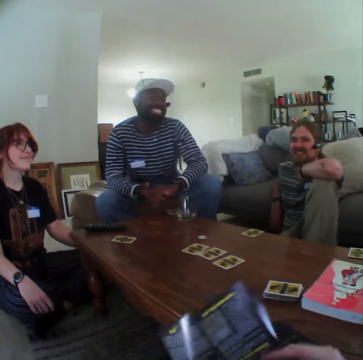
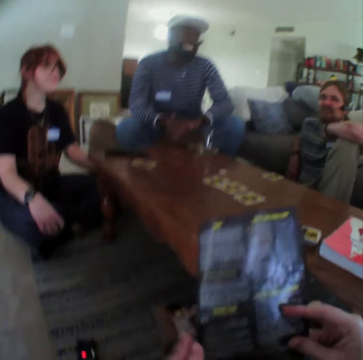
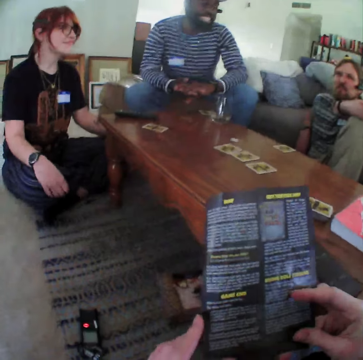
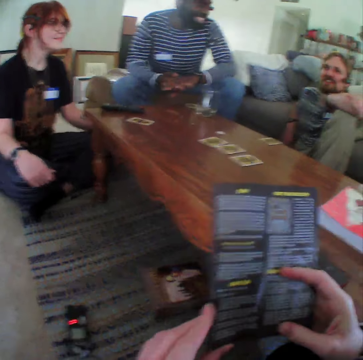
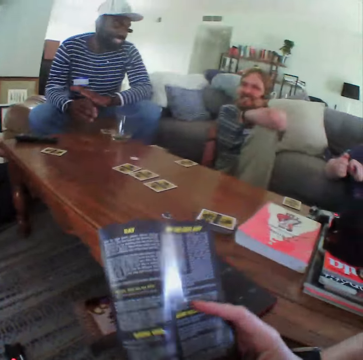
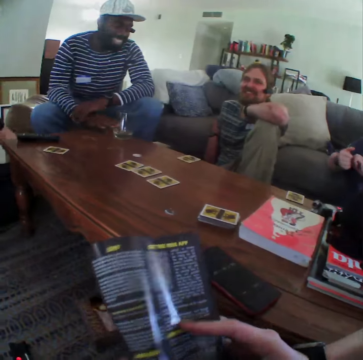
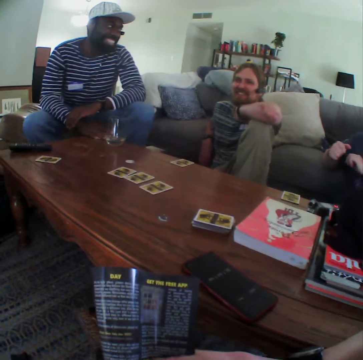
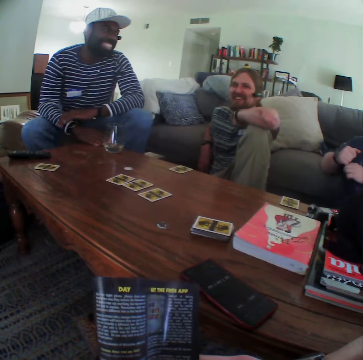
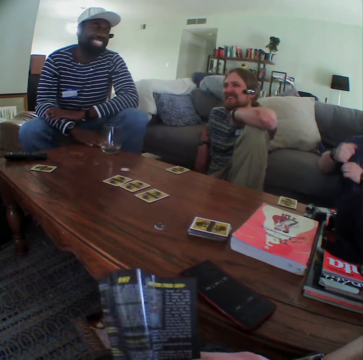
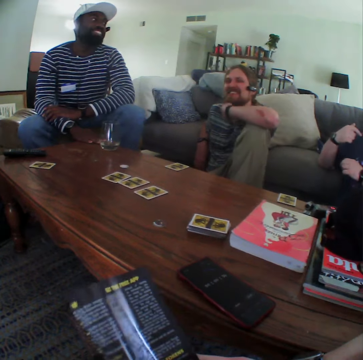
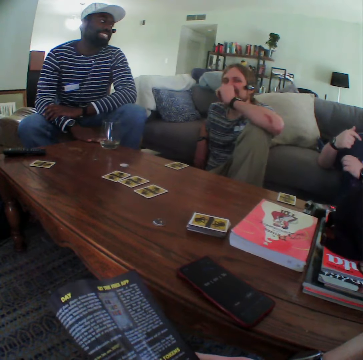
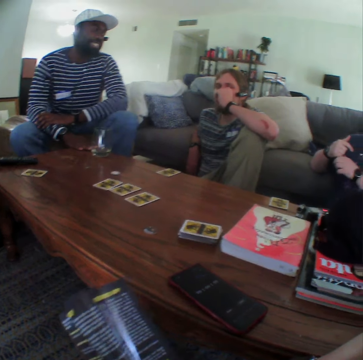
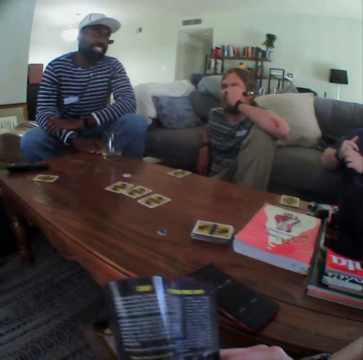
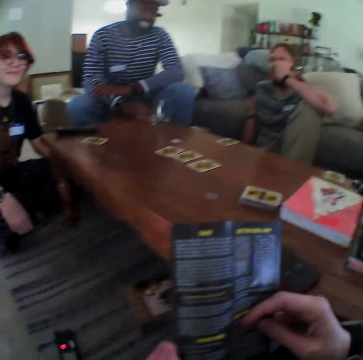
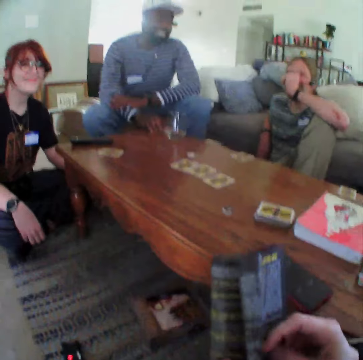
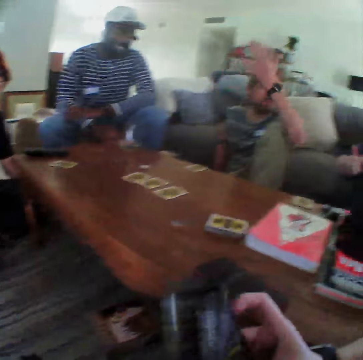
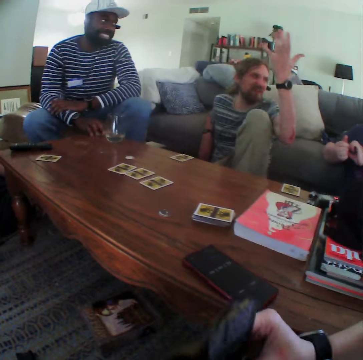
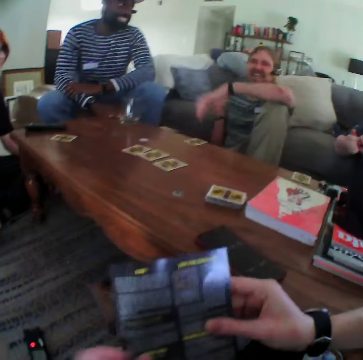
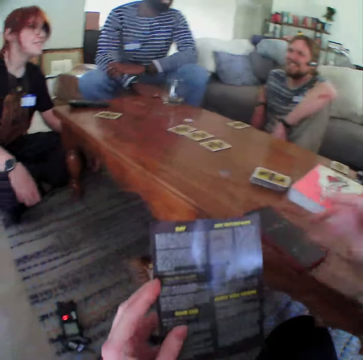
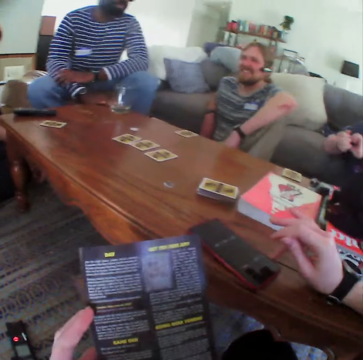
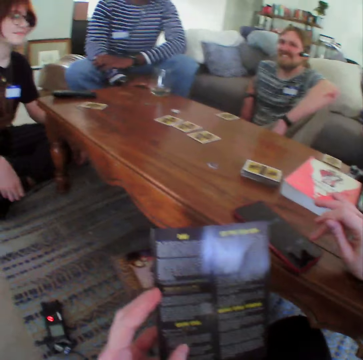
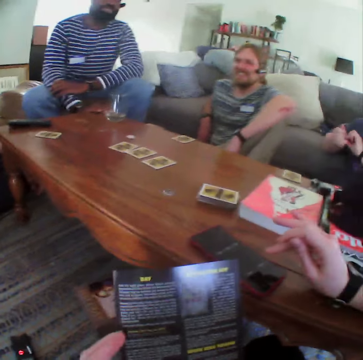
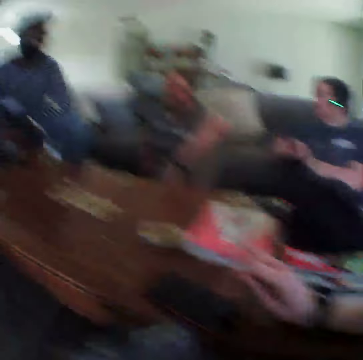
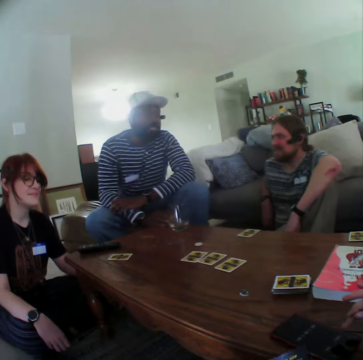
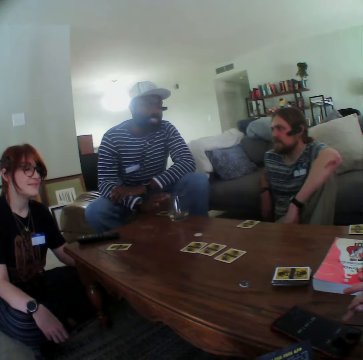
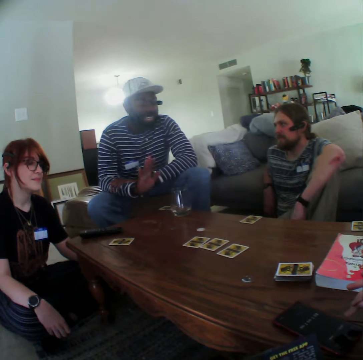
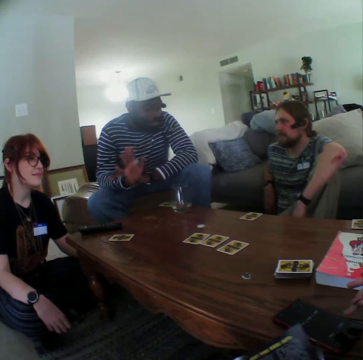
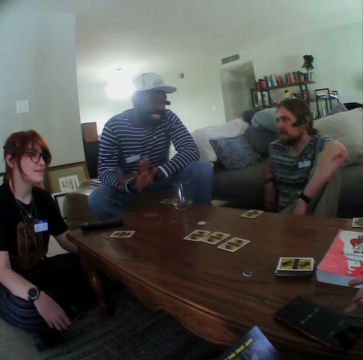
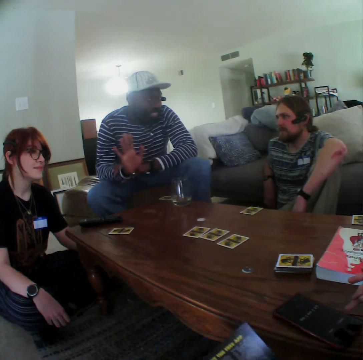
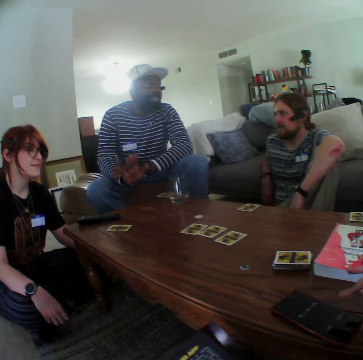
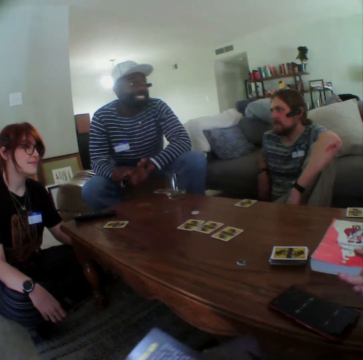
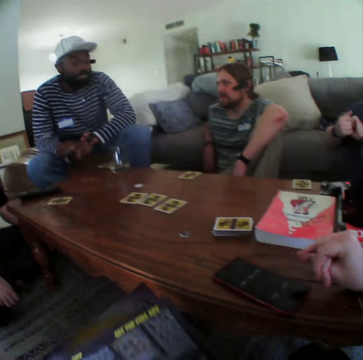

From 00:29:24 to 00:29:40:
A man touches a card on the table. The man puts his hand on the table. Another man touches his nose. The other man gestures with his hand and puts down his hand. The camera wearer puts his hand on the table. The first man talks. He puts his hand up and gestures with his hand.

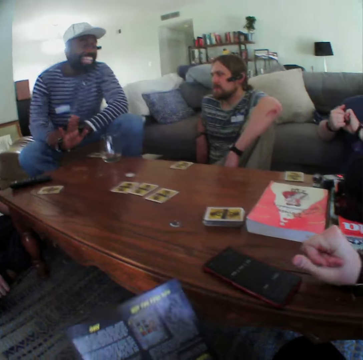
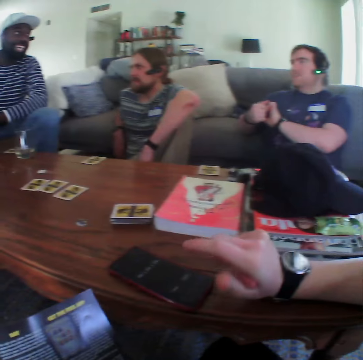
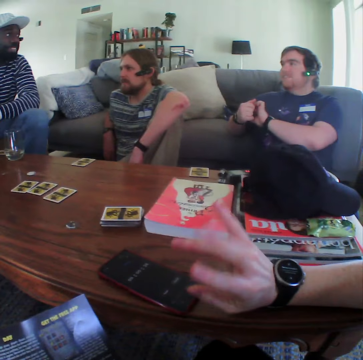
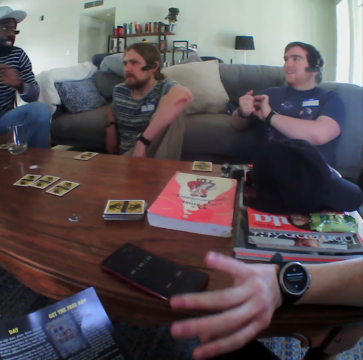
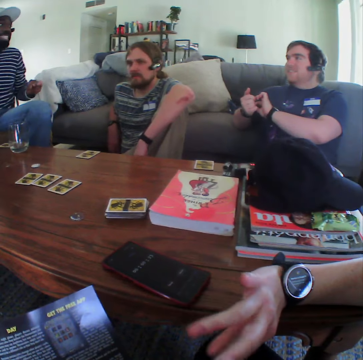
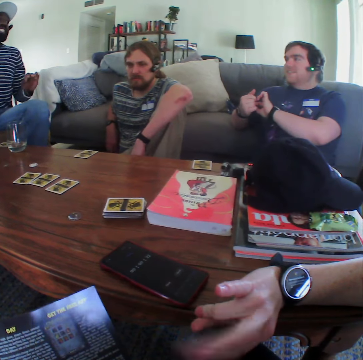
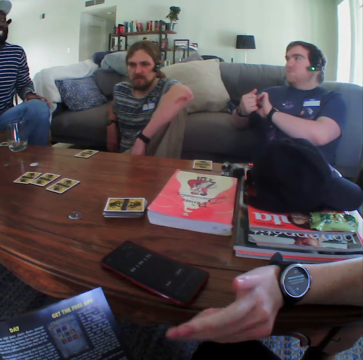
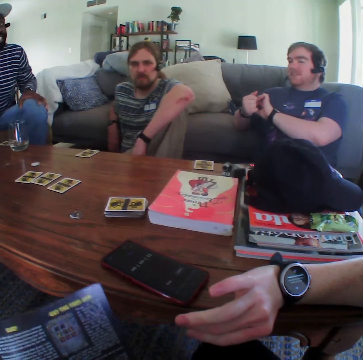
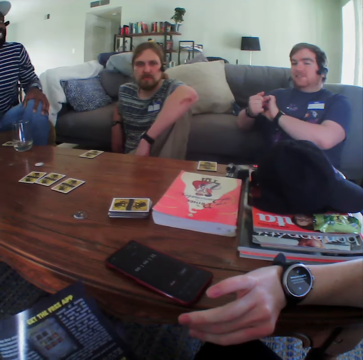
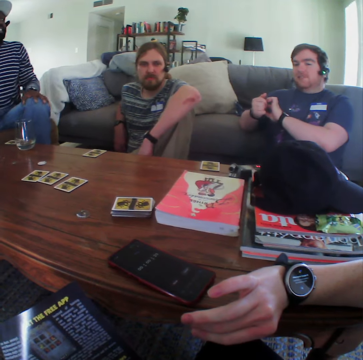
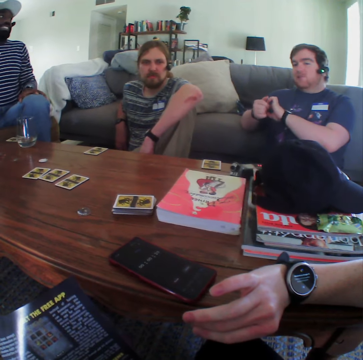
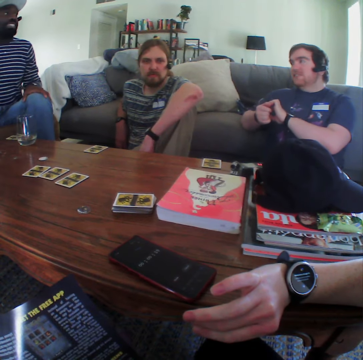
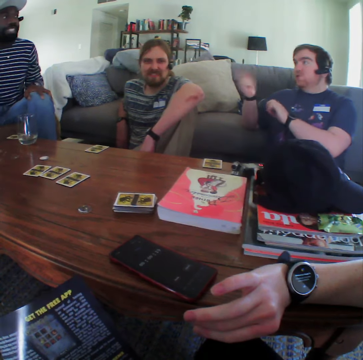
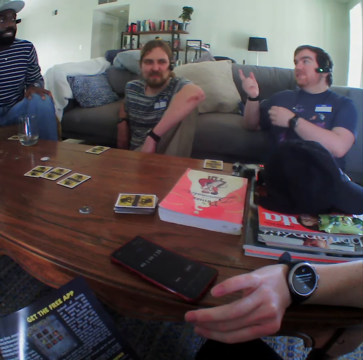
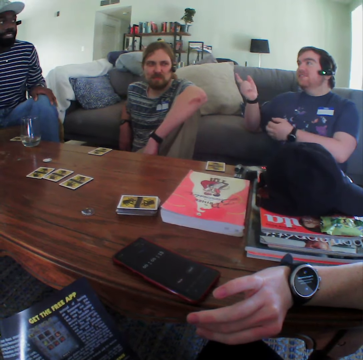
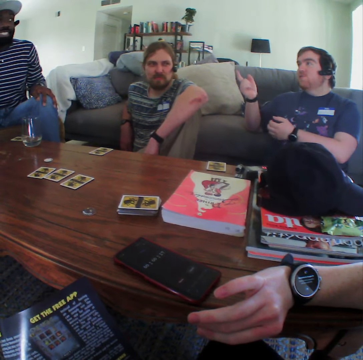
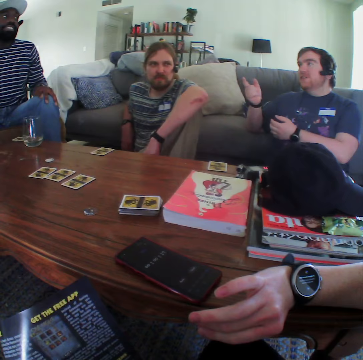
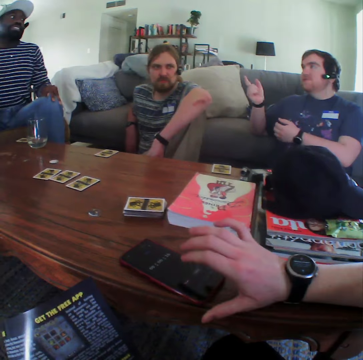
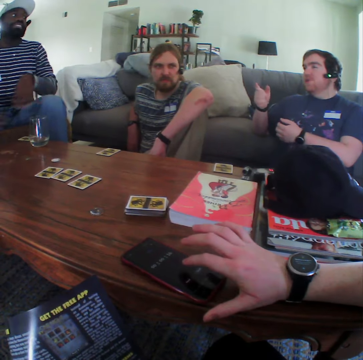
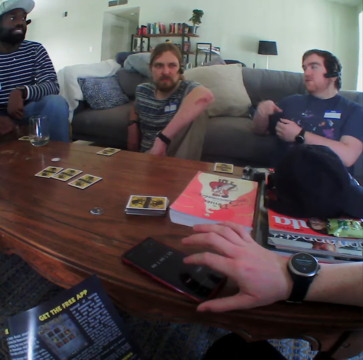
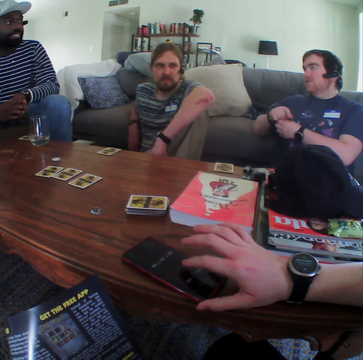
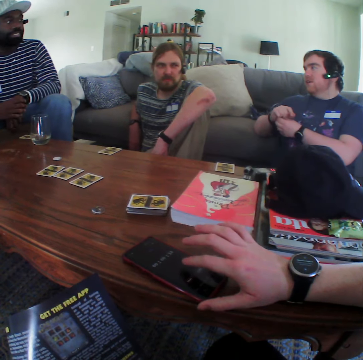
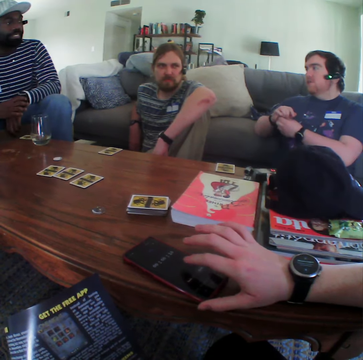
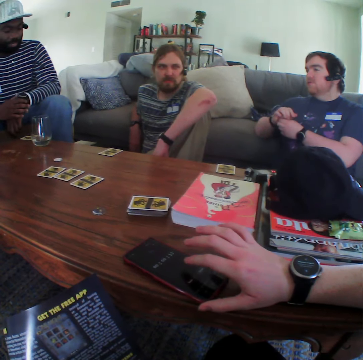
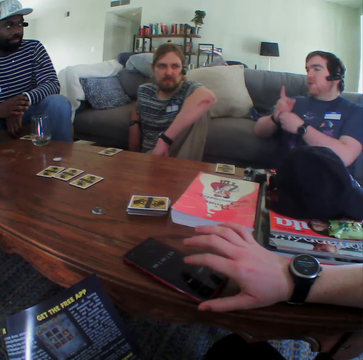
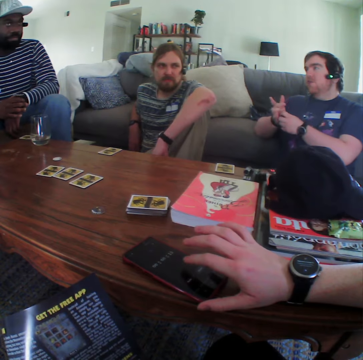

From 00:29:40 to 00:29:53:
The camera wearer moves the hand. A man touches his leg. Another man puts his hand up and gestures with his hand. The other man talks.

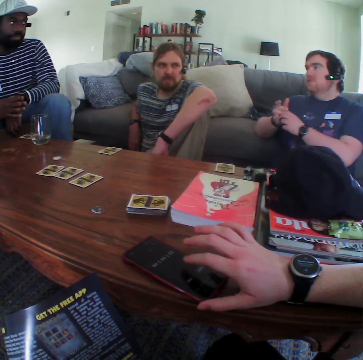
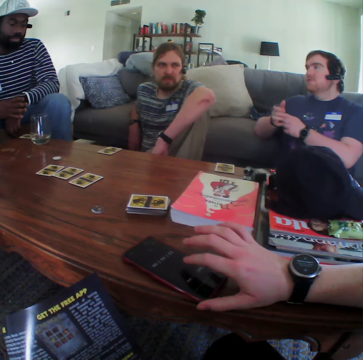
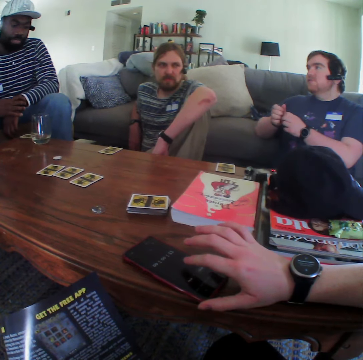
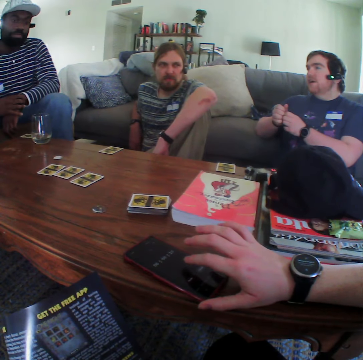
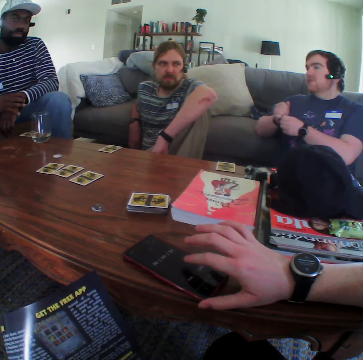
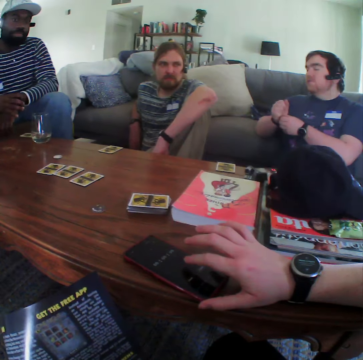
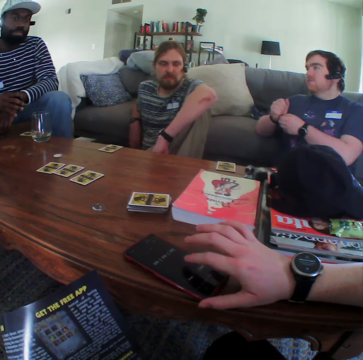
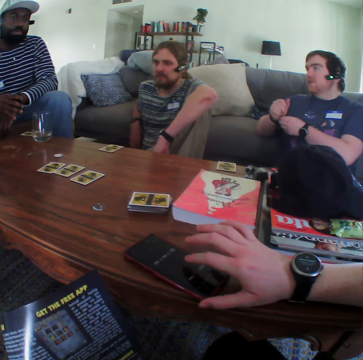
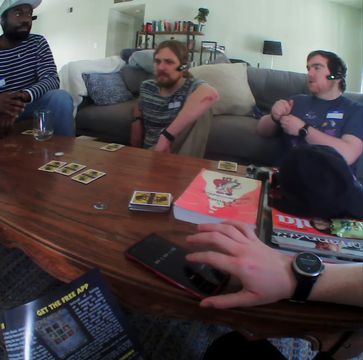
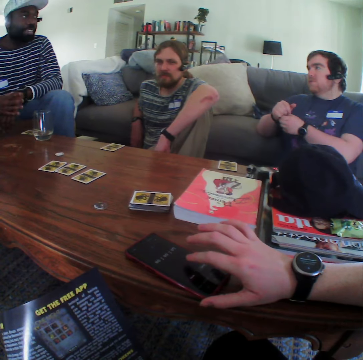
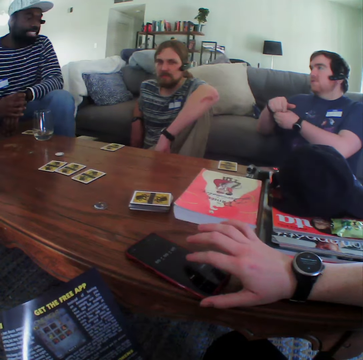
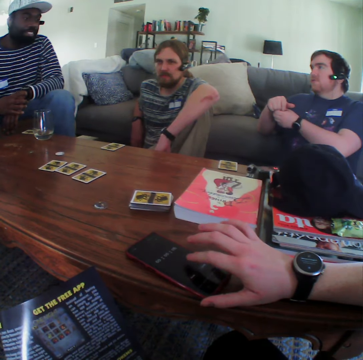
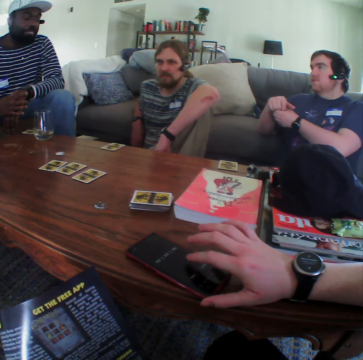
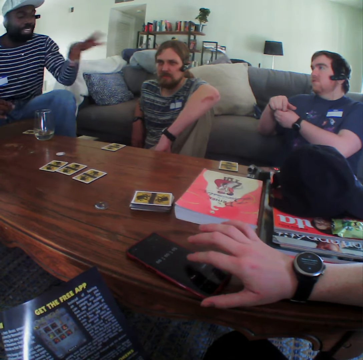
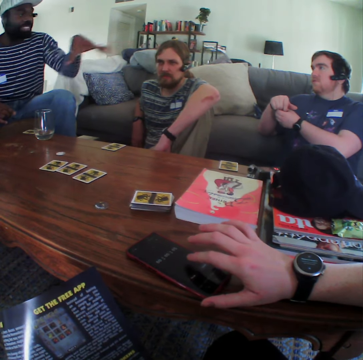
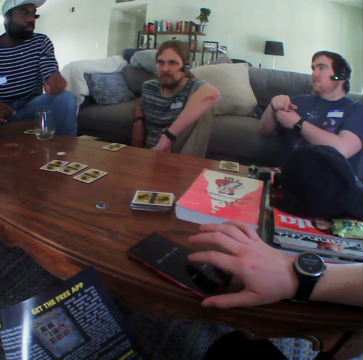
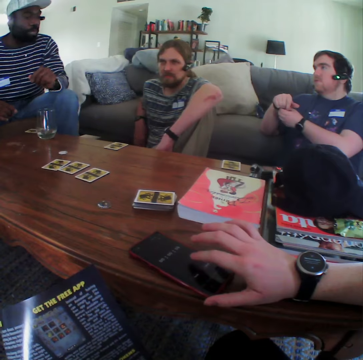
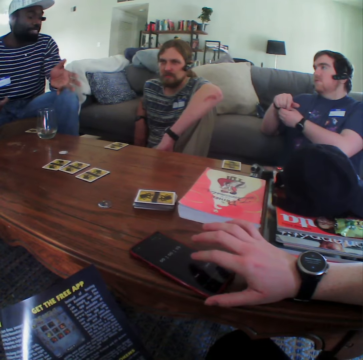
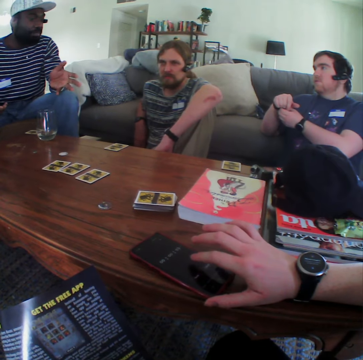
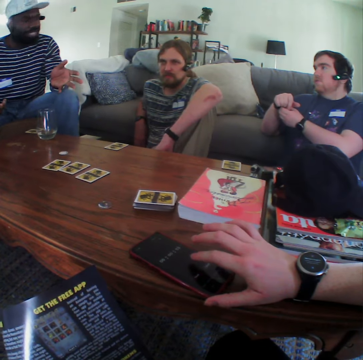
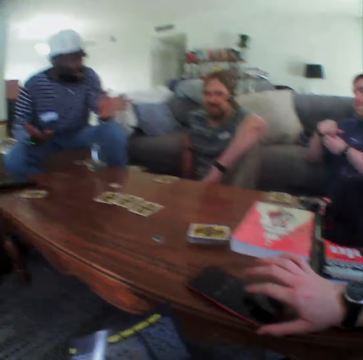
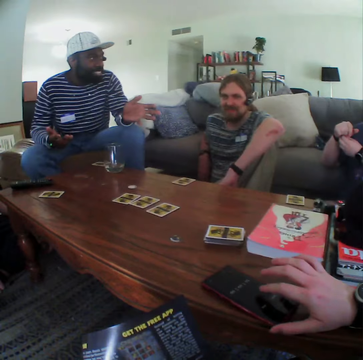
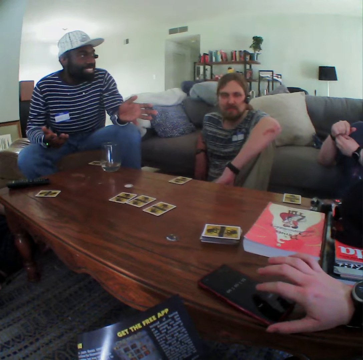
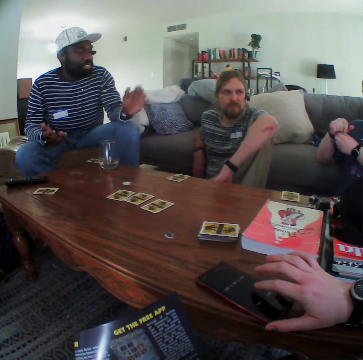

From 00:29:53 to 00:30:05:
A man gestures with his hand.
